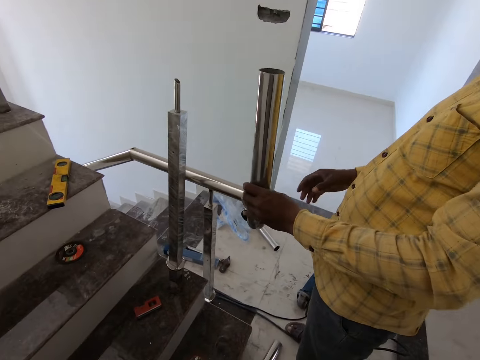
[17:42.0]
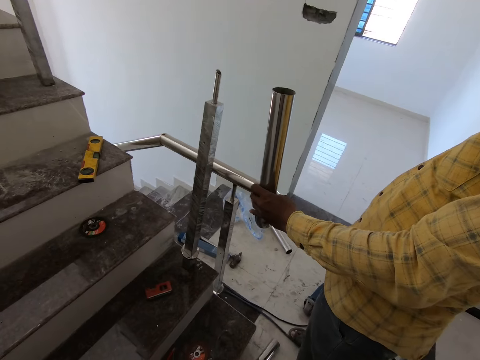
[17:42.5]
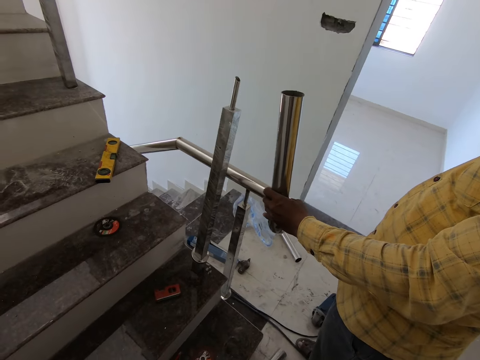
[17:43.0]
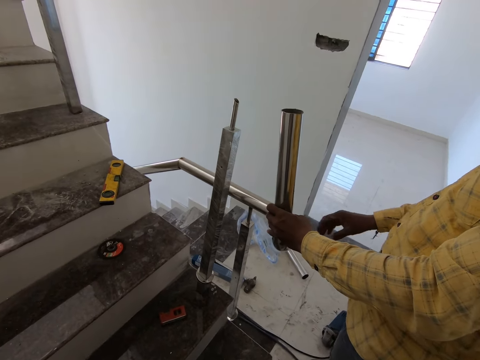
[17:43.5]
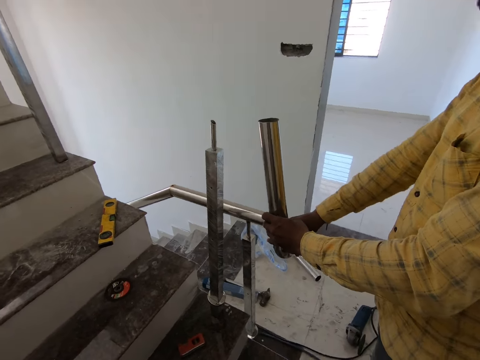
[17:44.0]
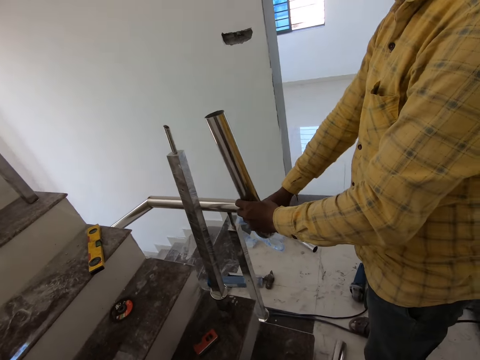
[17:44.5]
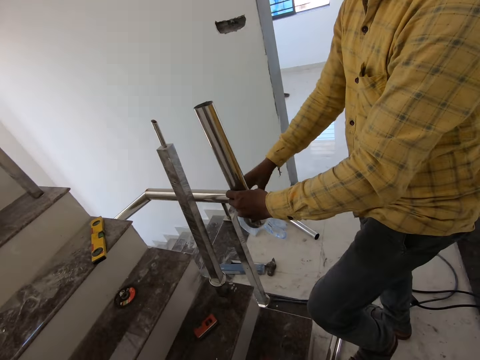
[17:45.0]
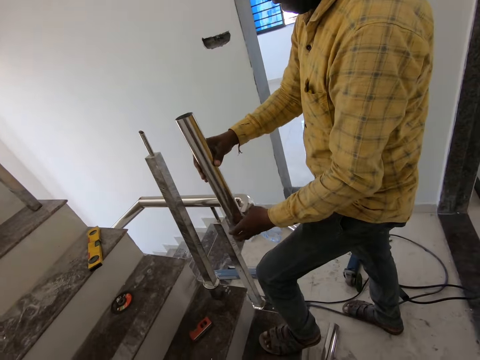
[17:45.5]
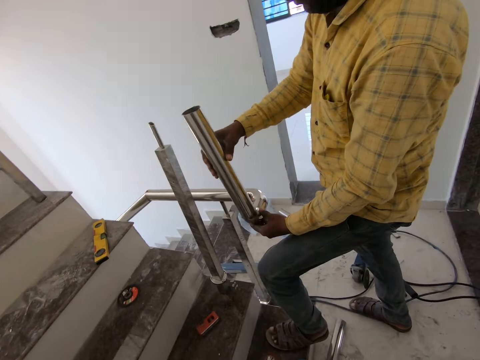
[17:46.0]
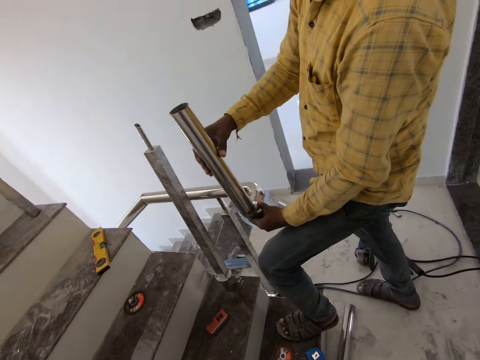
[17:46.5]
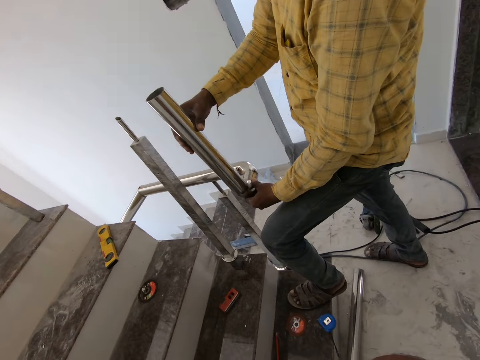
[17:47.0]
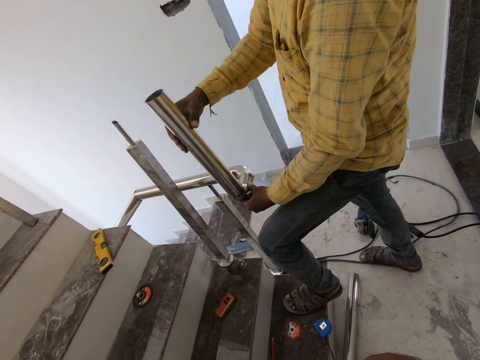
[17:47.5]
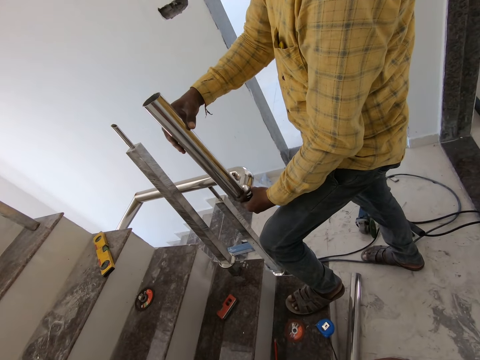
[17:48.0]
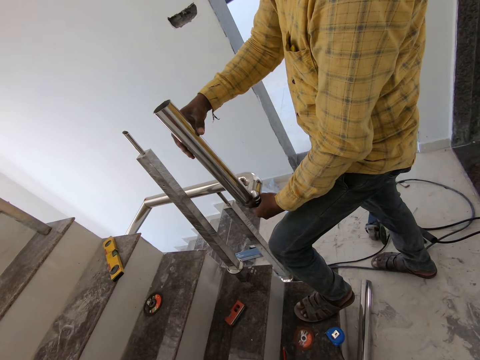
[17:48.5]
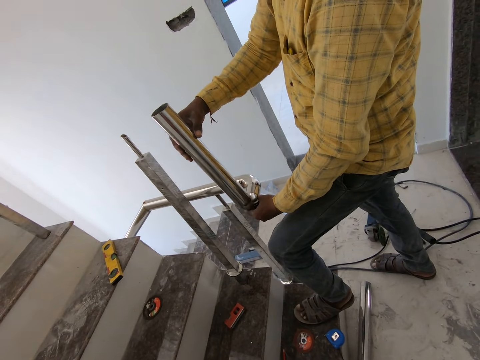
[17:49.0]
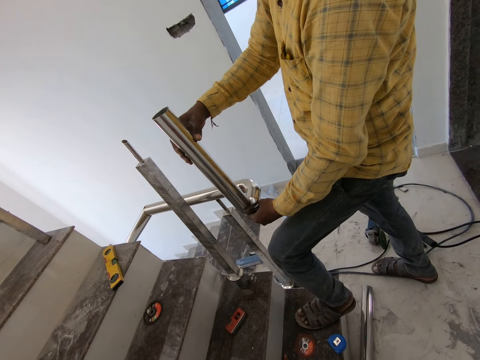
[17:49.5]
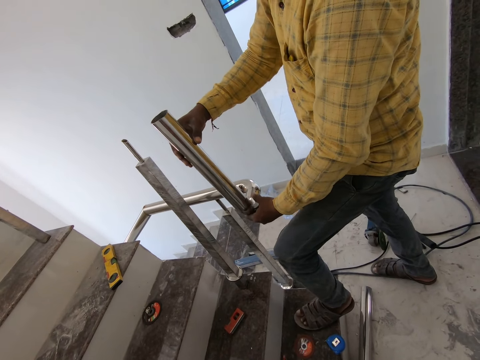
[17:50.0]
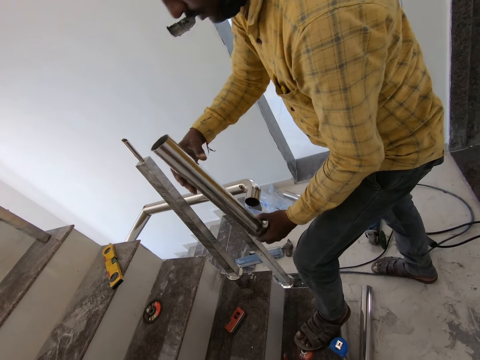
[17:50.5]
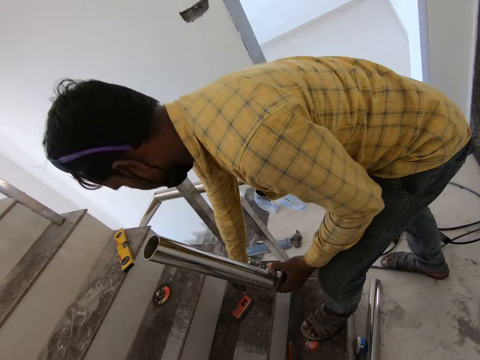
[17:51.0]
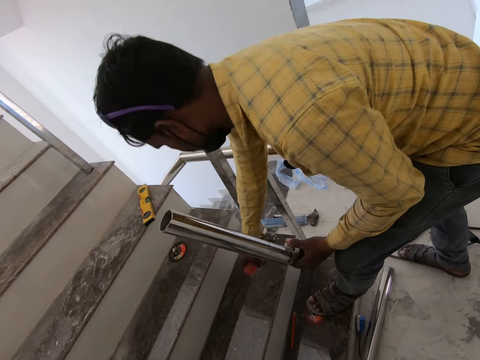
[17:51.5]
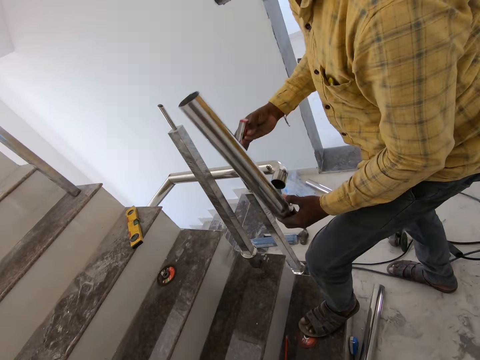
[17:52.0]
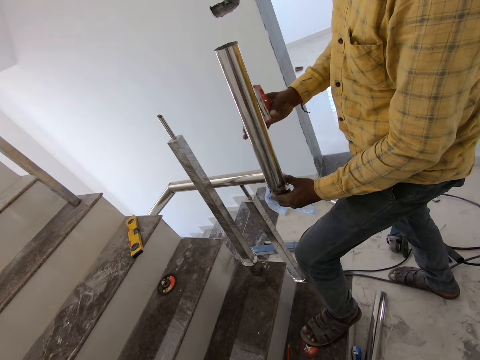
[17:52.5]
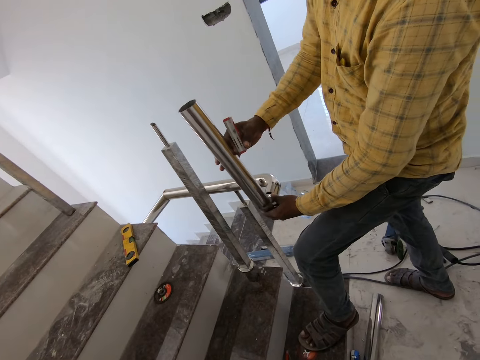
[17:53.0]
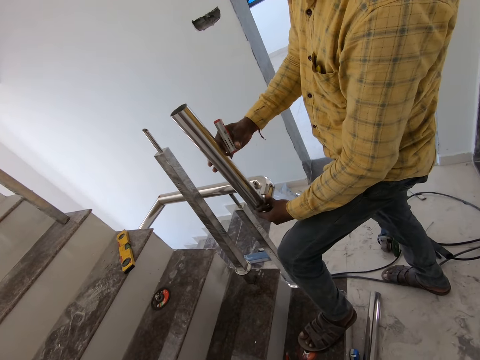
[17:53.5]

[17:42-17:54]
A man fits a steel pipe on the hand rail. The man joins the metal bars. The man picks up something from the staircase. The man examines the pipe with something. The man joins the metal bars.

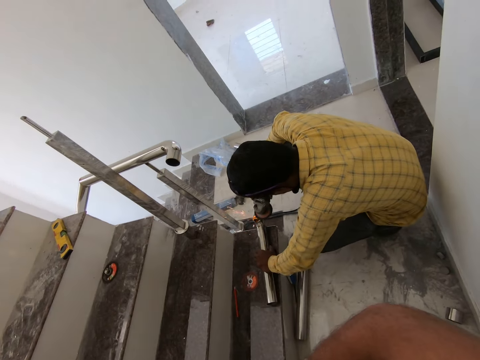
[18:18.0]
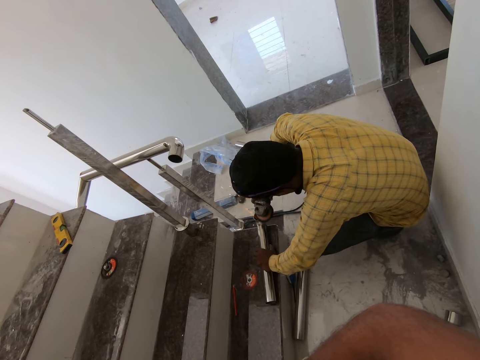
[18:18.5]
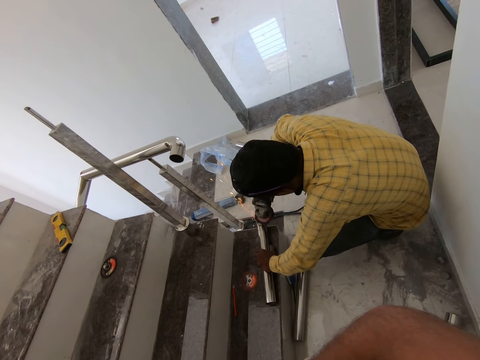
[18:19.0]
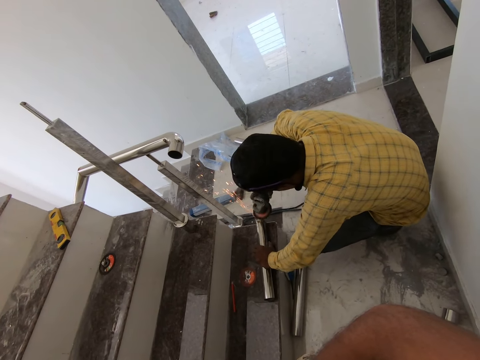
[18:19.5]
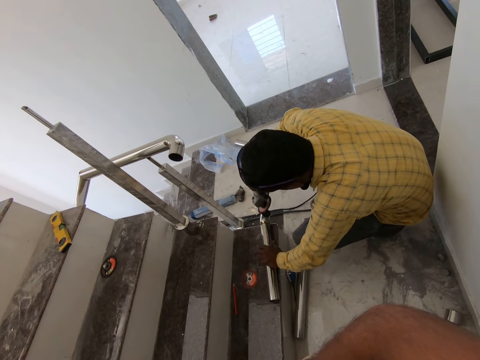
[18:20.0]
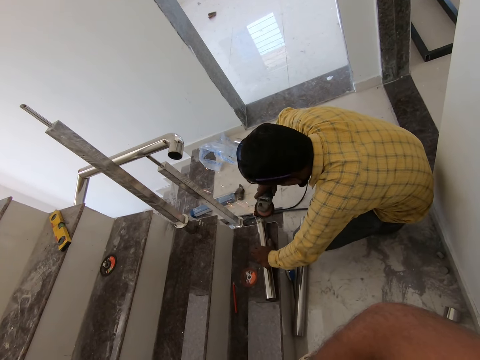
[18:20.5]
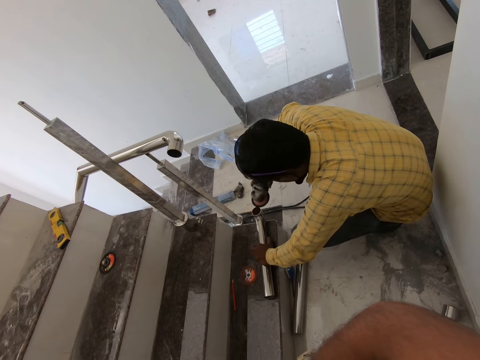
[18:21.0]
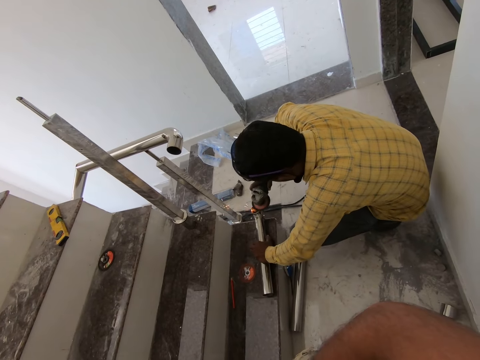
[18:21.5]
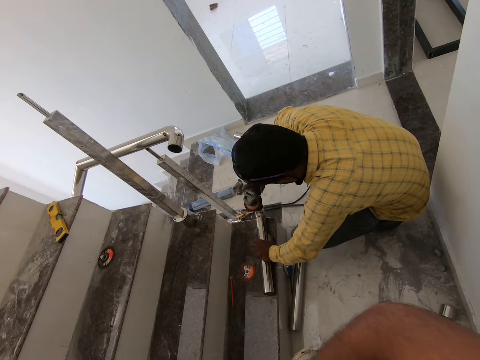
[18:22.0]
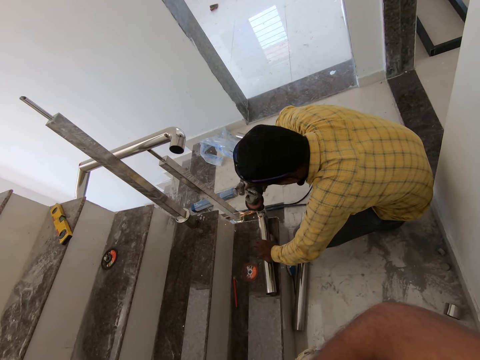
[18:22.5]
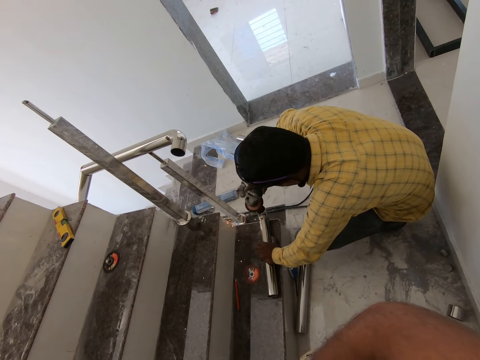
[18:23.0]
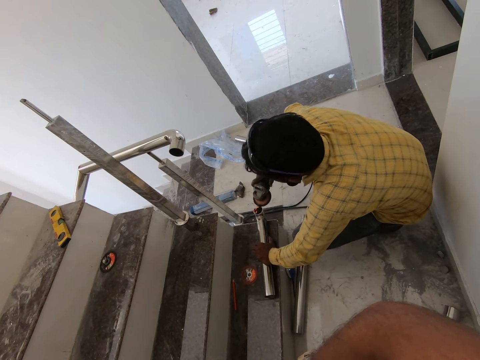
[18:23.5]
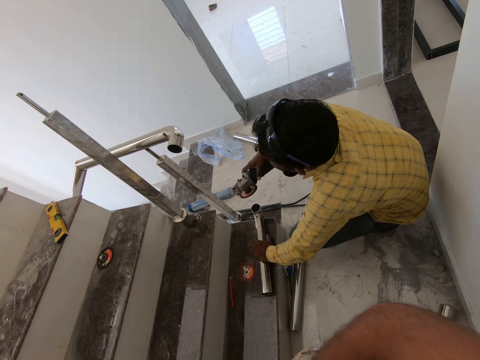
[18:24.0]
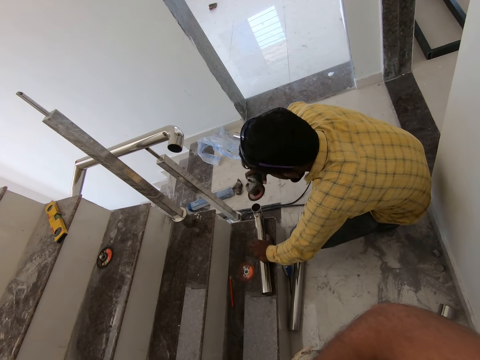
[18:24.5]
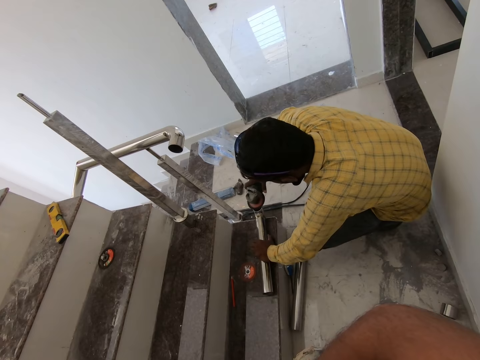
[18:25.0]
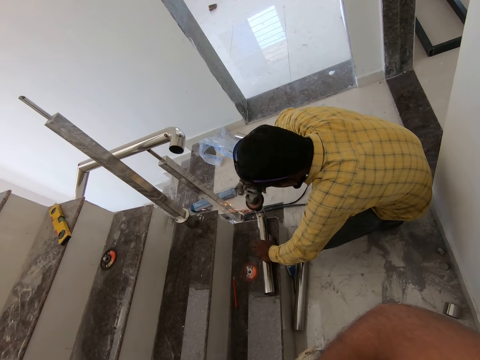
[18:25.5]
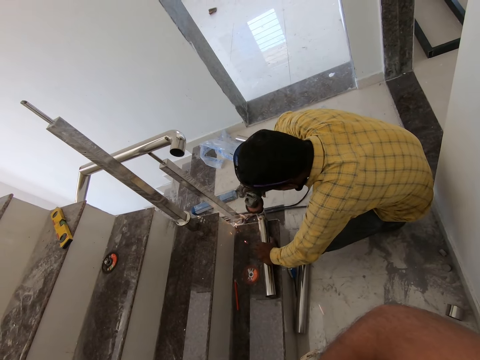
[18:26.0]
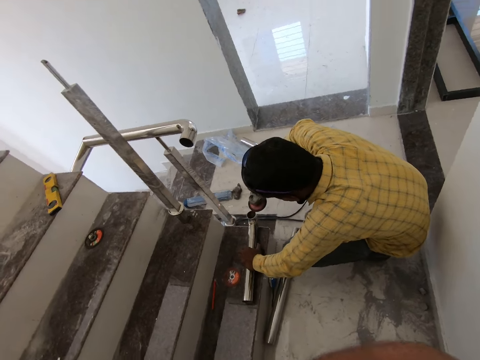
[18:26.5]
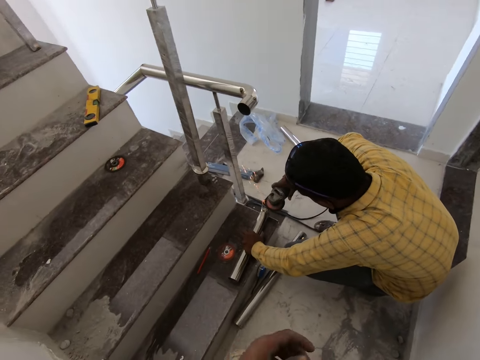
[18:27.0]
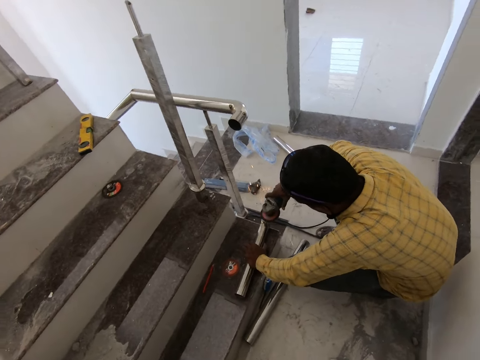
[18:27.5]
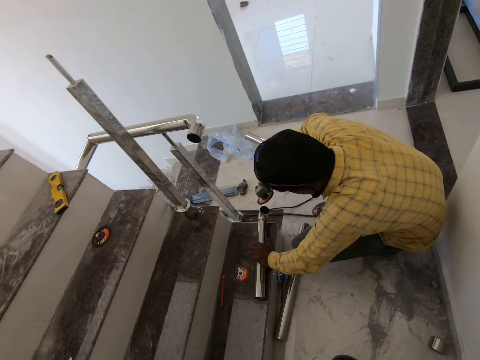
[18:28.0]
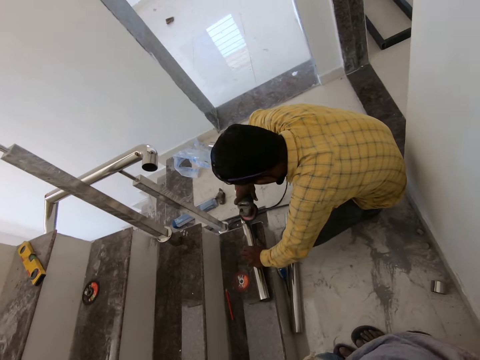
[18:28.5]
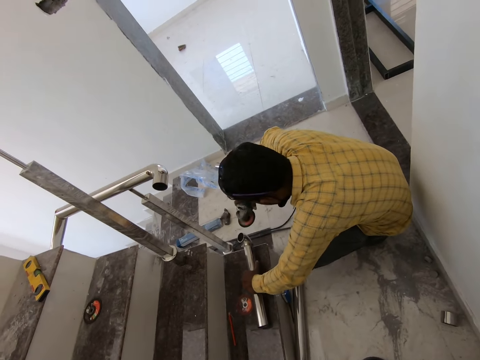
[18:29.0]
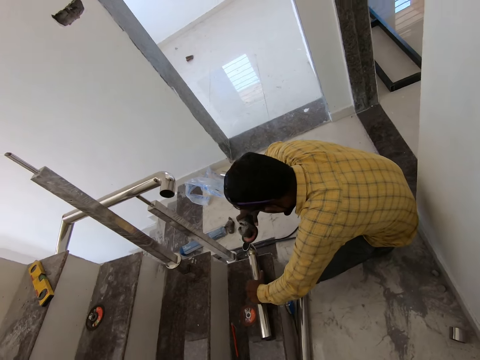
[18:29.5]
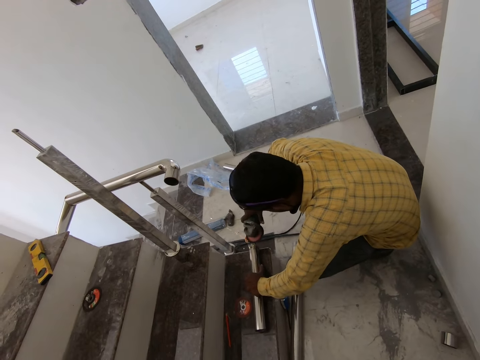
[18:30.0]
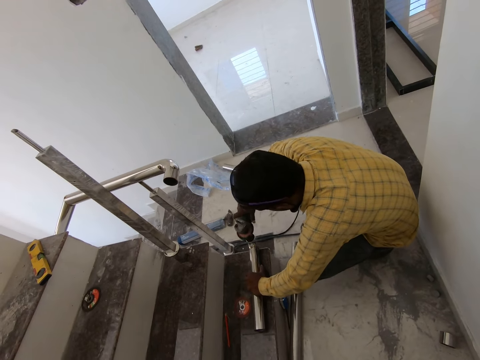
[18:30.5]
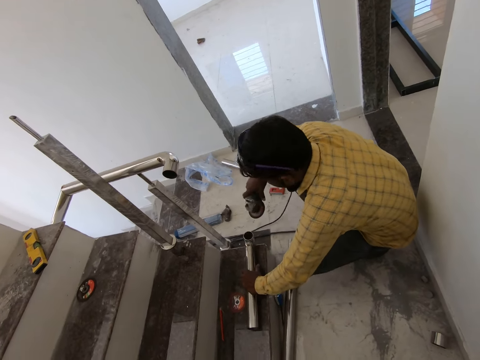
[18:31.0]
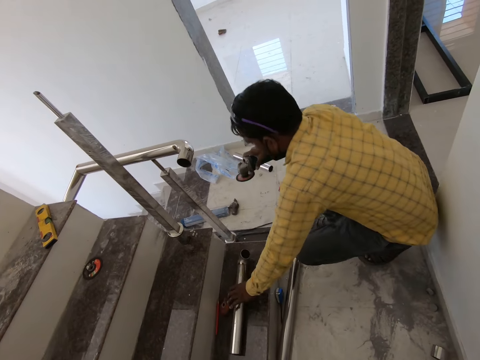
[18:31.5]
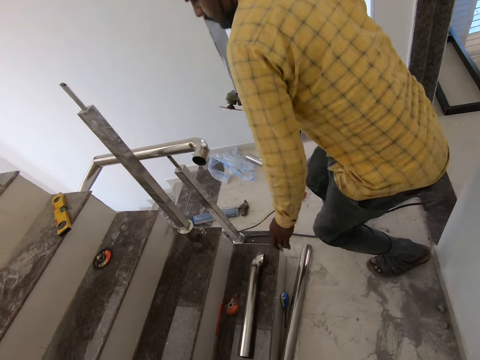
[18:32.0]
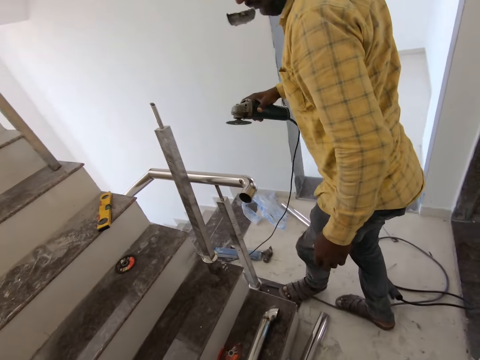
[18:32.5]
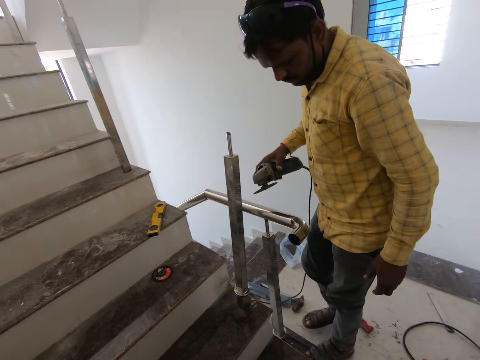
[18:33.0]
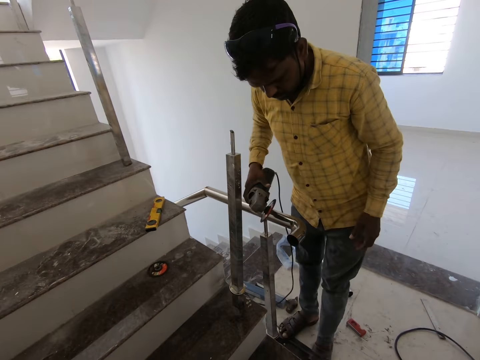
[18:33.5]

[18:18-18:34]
The camera wearer looks at a man. He looks at metal. He grinds metal. He drops his hands. The man puts the steel rod on the stairs and stands up. The camera wearer walks around.
